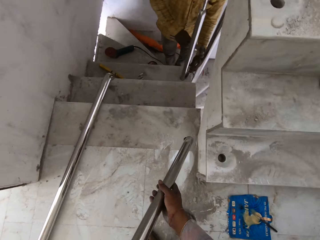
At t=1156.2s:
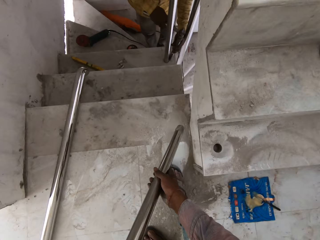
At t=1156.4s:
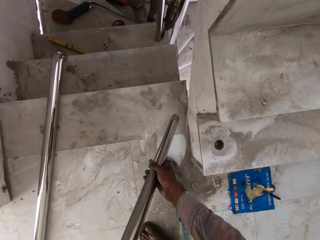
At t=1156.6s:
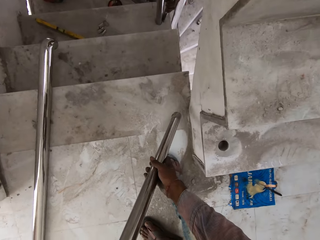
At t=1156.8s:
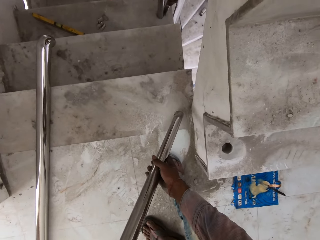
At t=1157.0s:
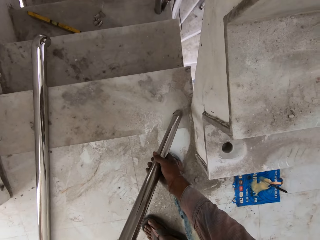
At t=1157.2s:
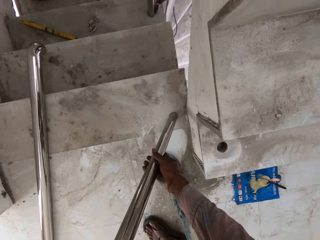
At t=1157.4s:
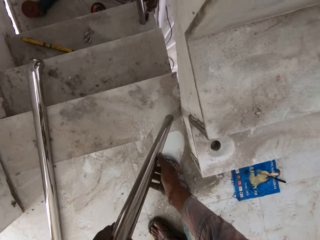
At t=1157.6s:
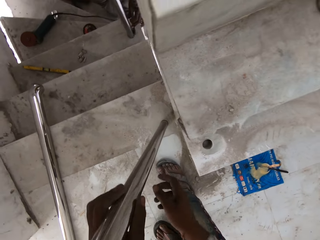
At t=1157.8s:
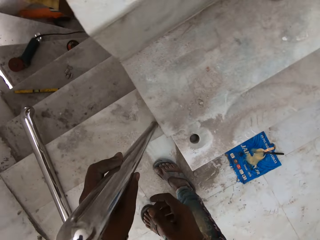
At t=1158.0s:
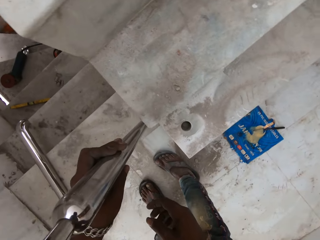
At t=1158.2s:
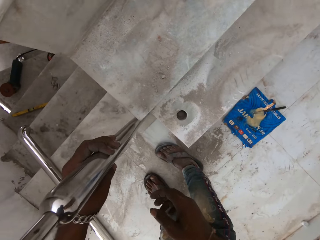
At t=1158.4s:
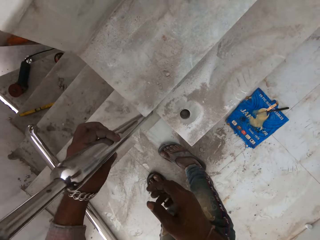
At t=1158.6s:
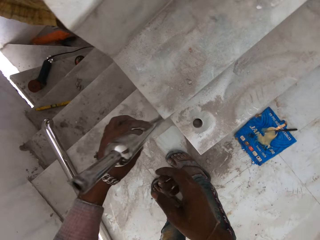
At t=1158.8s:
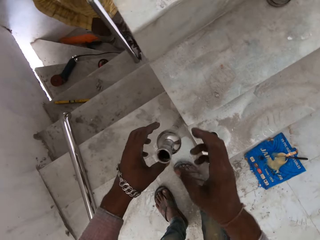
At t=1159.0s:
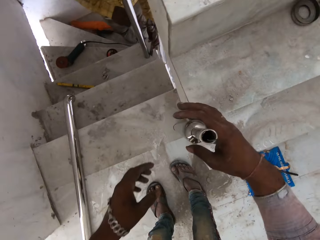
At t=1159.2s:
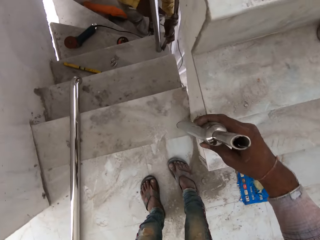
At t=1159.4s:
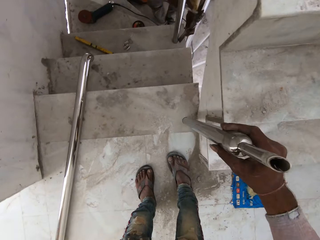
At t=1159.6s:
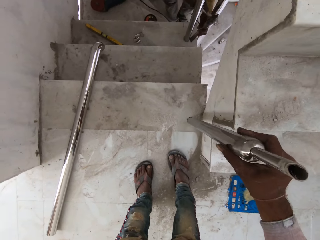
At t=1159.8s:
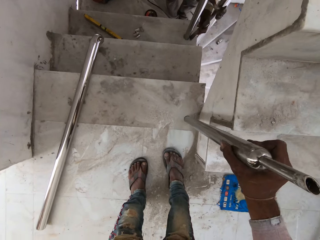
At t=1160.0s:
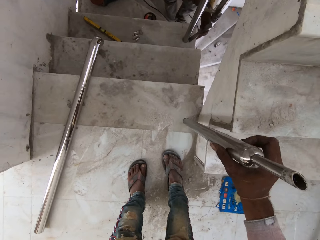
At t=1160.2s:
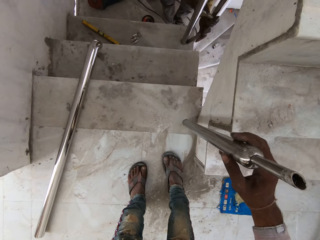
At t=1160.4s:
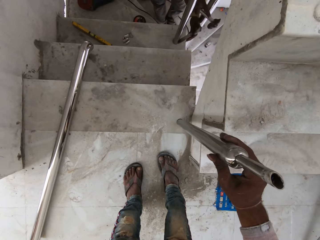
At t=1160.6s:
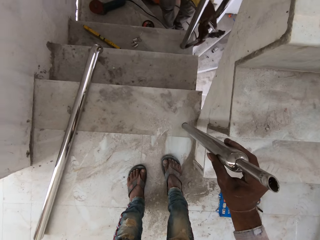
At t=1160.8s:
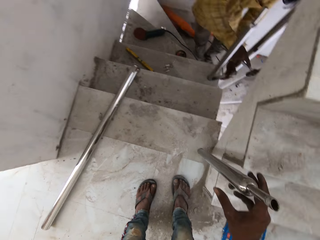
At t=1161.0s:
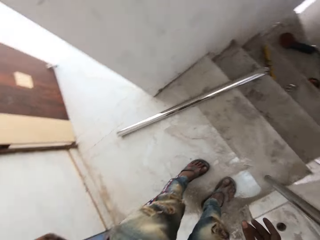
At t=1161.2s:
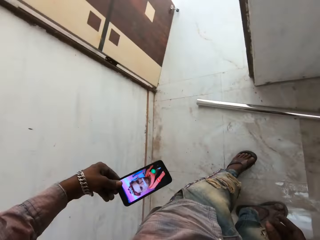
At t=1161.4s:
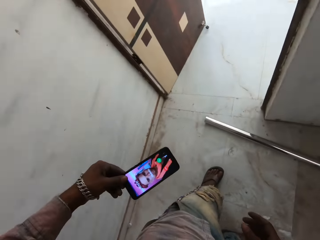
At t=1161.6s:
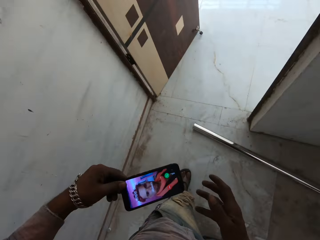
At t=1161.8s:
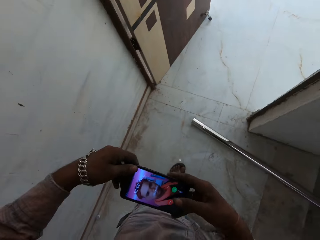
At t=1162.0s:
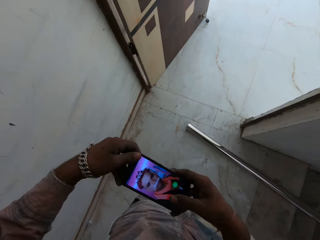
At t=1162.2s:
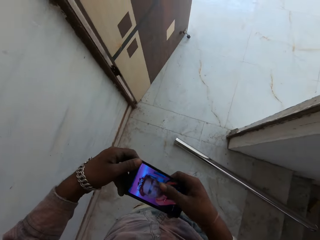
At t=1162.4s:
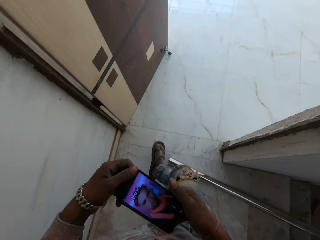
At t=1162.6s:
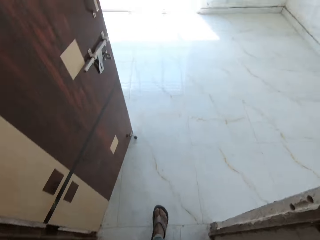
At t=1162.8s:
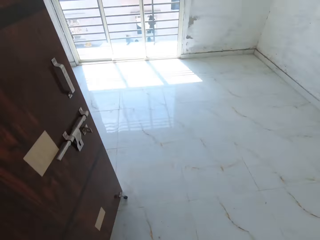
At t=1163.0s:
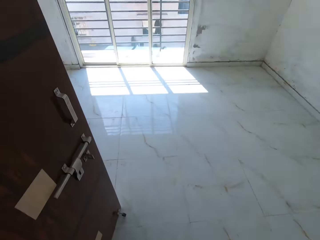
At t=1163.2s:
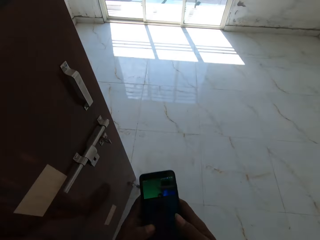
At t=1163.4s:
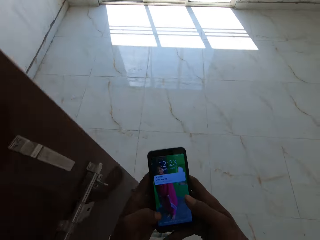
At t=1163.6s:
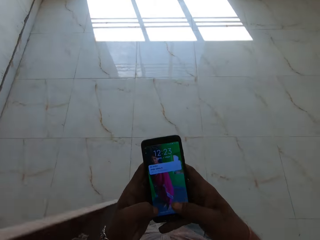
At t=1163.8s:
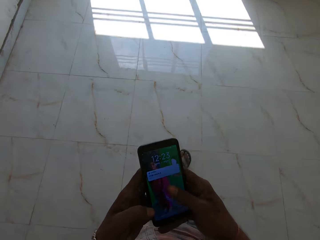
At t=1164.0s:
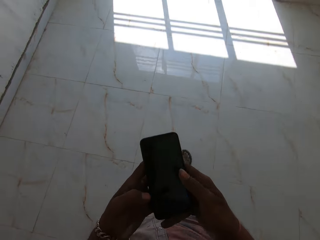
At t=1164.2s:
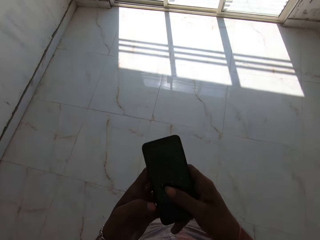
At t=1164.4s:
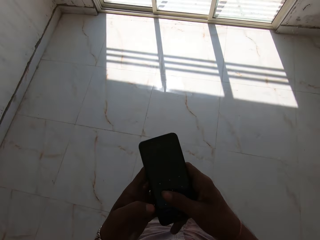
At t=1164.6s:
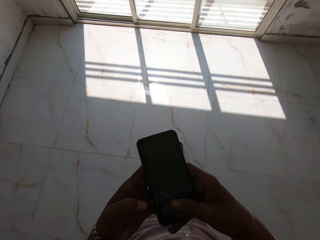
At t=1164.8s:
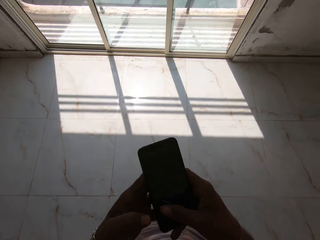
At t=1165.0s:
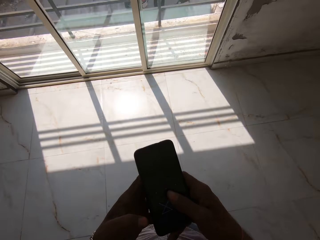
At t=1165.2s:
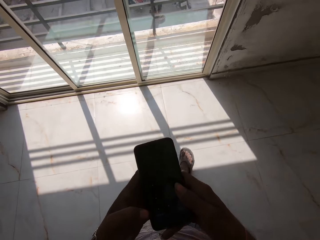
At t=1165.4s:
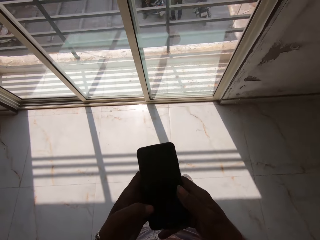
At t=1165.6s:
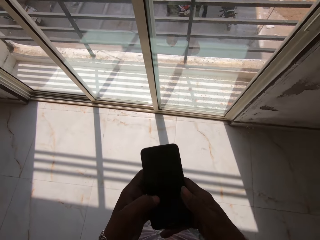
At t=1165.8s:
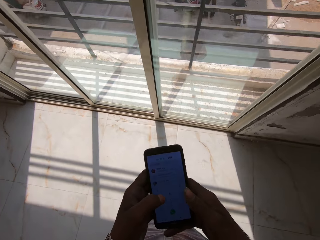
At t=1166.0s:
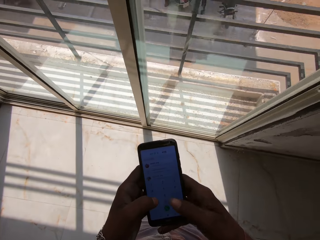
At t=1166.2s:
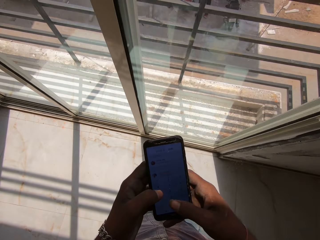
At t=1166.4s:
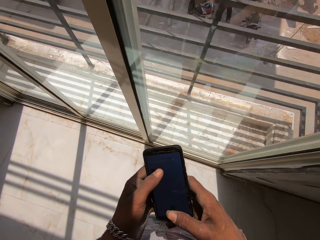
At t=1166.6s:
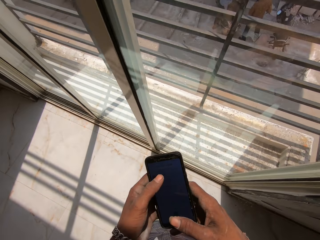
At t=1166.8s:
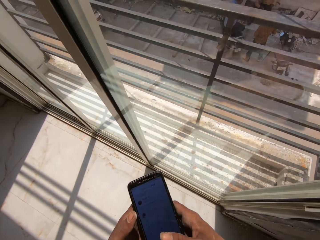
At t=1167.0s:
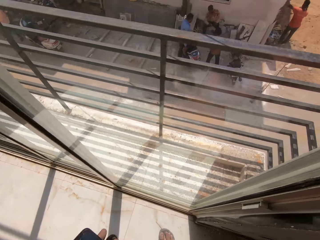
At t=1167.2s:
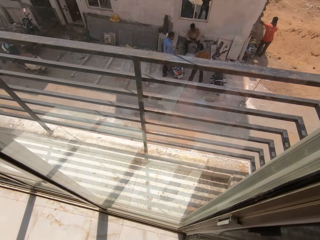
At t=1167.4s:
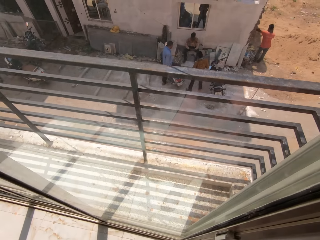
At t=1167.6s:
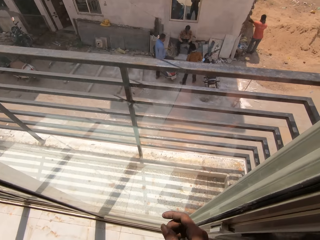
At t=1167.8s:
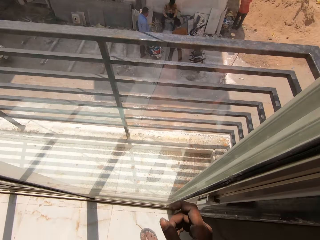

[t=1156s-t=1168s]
The camera wearer fixes the steel rod in his hands into a hole on the floor. He removes the phone in his pocket with his left hand. He holds the phone with both hands. He operates the phone with his hands. He scrolls the phone.

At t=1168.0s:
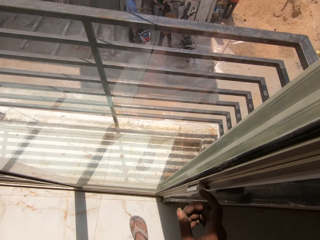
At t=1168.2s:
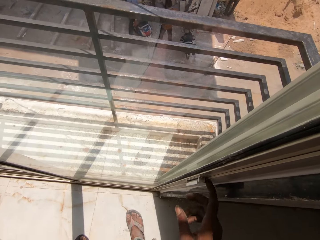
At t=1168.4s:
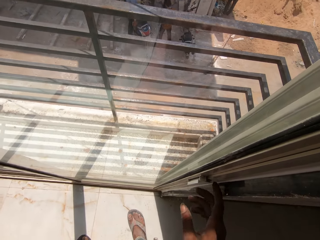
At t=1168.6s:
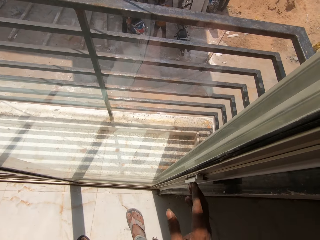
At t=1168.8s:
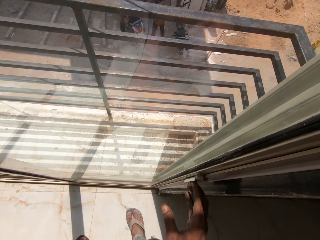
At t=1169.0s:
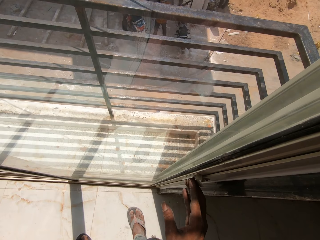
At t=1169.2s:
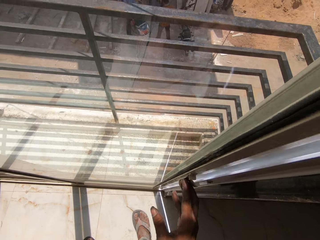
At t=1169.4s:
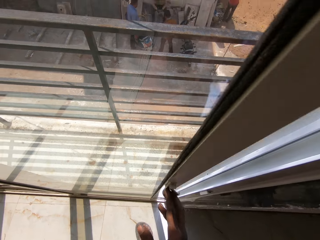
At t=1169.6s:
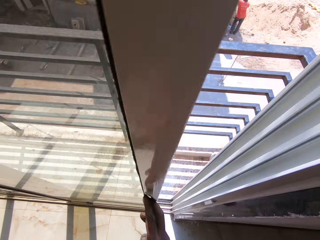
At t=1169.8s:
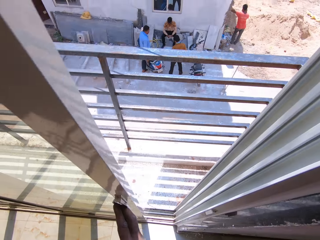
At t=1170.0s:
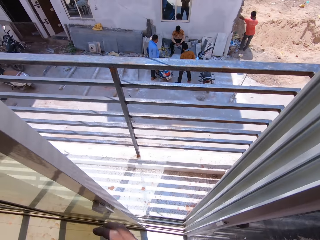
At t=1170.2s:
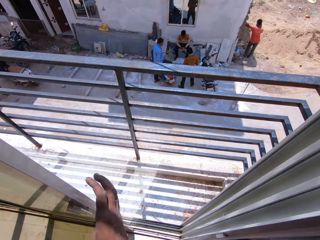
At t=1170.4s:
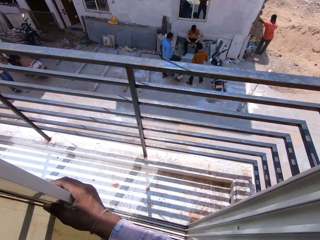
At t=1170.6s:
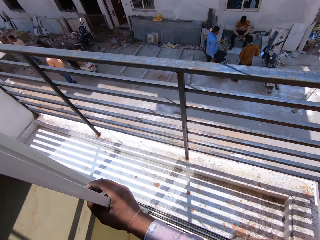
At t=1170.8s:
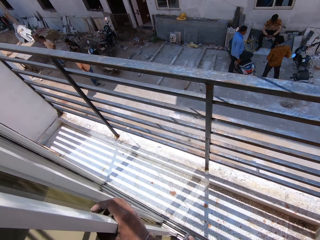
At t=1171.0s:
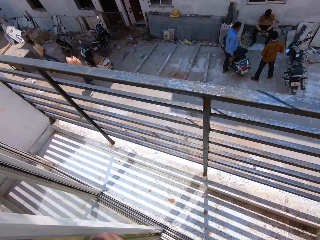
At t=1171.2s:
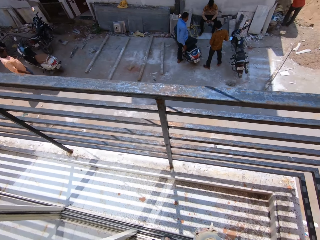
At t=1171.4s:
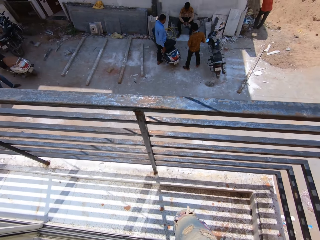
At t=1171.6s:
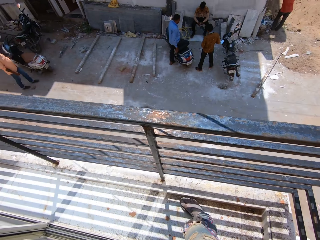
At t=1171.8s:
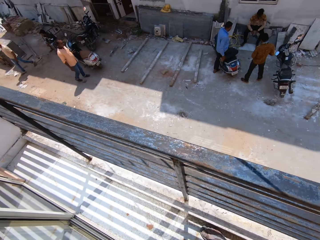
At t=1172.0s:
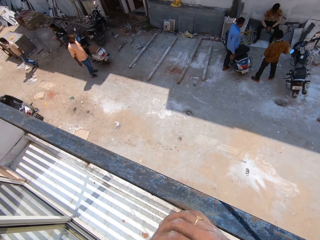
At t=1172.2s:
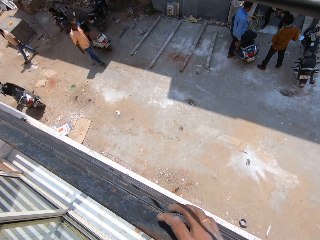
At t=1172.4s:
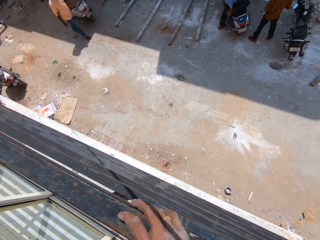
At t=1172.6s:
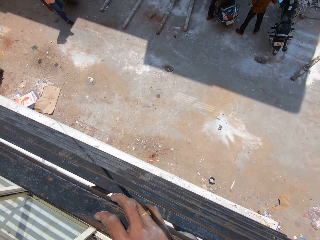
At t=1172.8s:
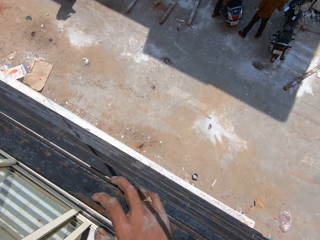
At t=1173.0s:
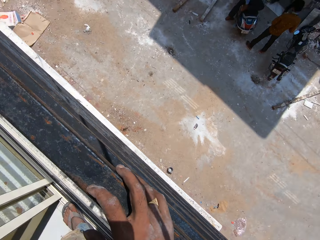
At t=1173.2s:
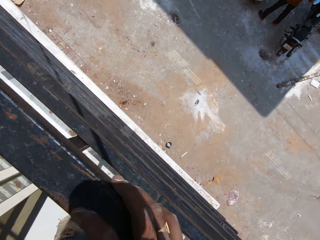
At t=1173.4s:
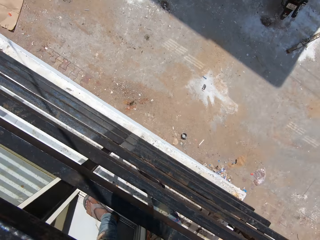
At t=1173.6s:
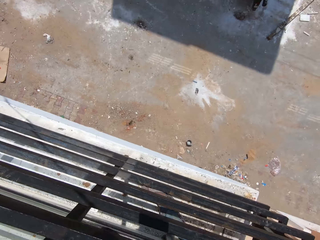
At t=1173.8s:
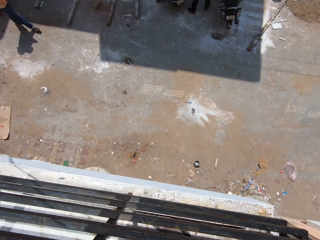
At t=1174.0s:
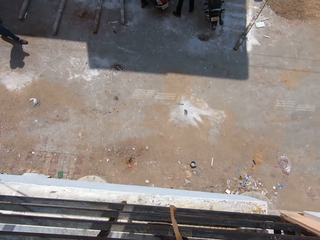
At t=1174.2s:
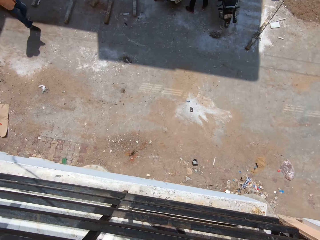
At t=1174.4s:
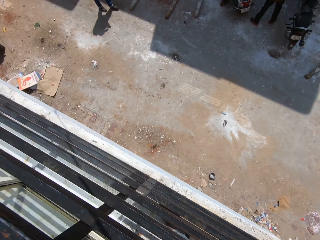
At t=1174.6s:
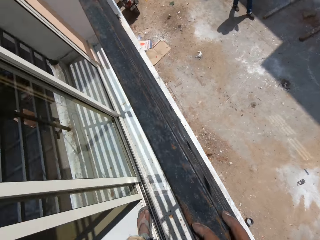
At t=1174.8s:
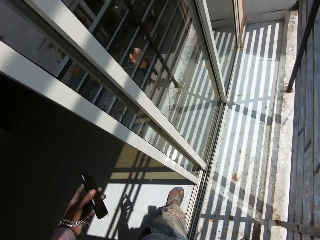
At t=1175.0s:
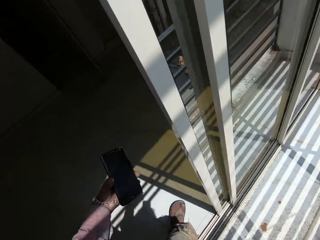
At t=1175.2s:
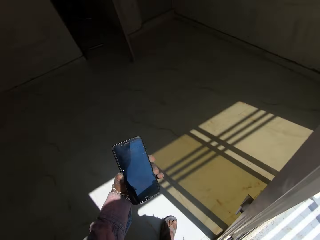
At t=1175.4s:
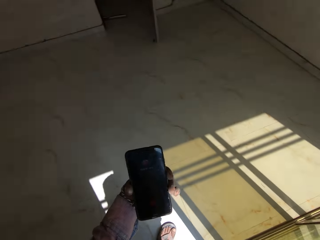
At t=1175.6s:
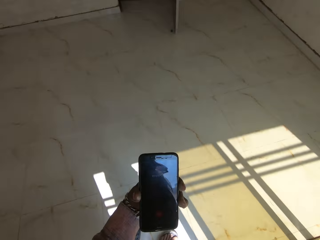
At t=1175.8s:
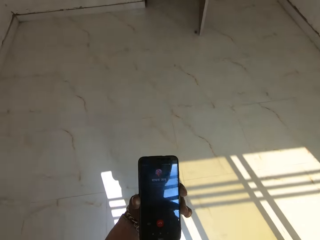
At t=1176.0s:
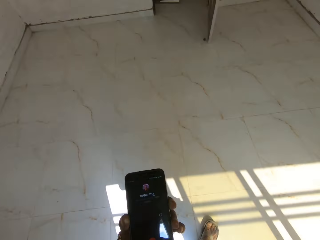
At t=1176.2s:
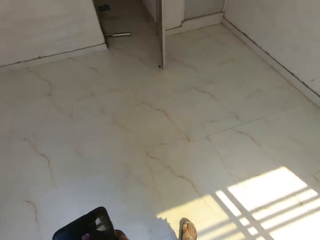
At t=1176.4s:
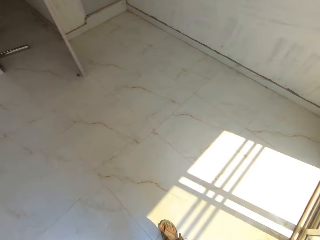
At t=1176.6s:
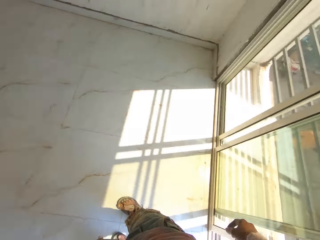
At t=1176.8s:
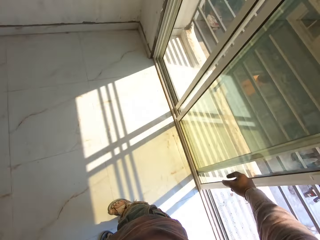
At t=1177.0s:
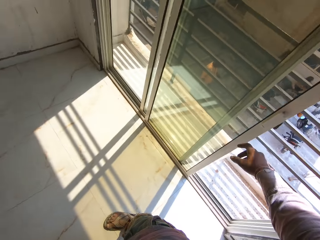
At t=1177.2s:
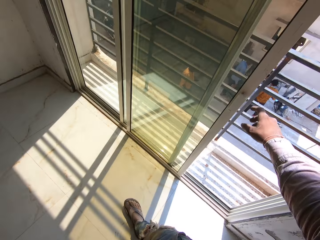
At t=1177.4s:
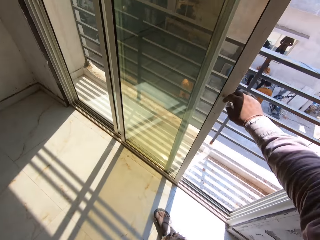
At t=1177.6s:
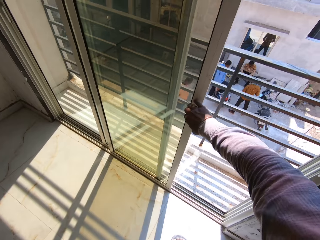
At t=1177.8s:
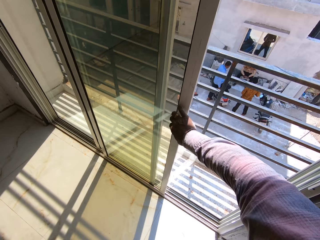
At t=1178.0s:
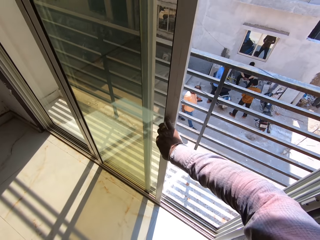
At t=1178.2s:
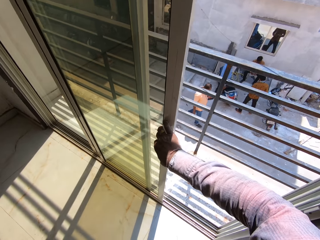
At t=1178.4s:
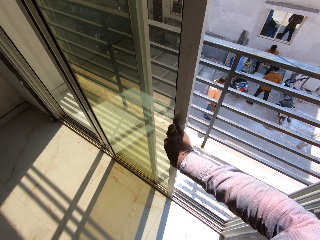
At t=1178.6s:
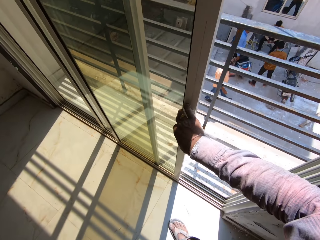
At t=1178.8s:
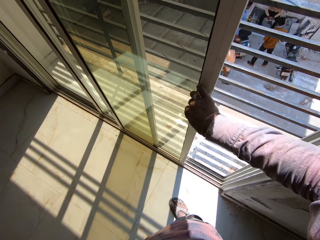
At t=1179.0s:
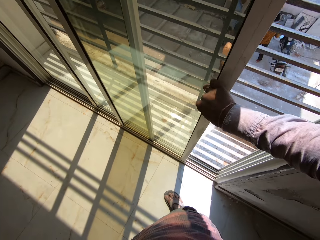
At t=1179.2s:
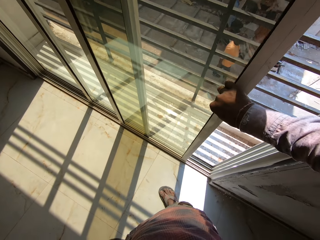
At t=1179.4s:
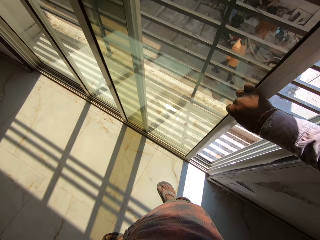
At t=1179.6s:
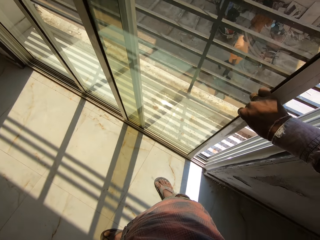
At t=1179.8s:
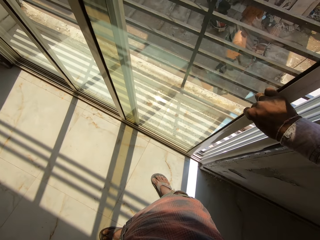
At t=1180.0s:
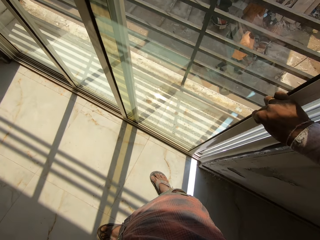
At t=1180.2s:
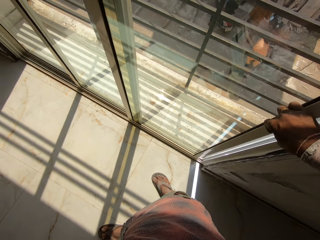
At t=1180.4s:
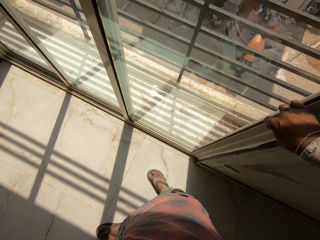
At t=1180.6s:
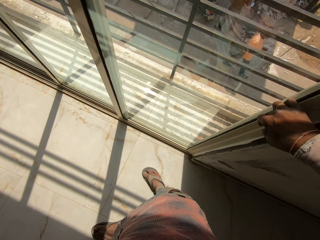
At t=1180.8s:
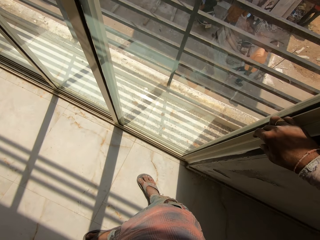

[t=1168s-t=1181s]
The camera wearer slides a door open with his right hand. He places his hand on a railing. He spits on the floor. He shuts the door with his right hand.
